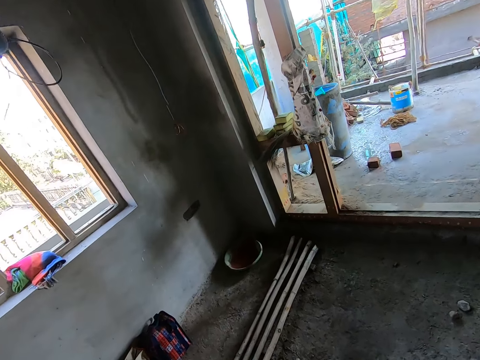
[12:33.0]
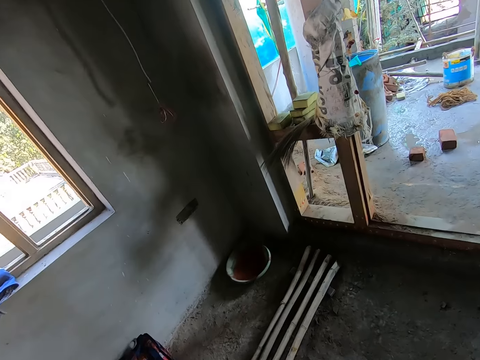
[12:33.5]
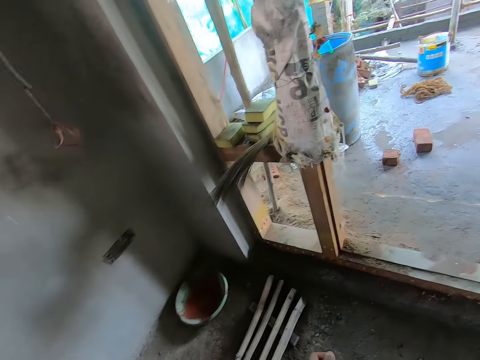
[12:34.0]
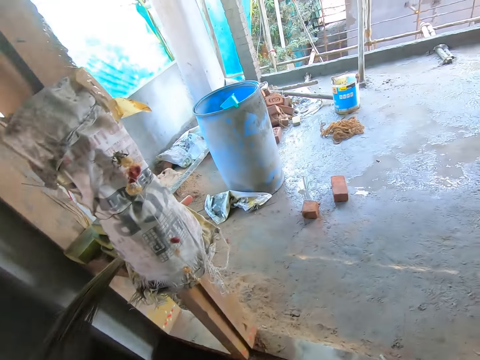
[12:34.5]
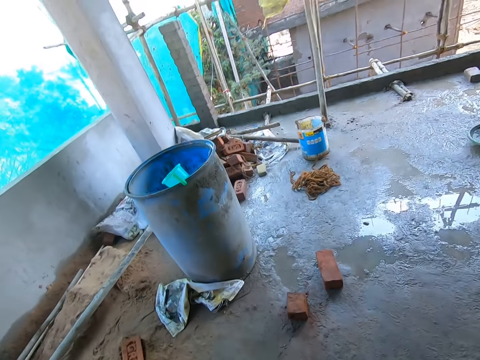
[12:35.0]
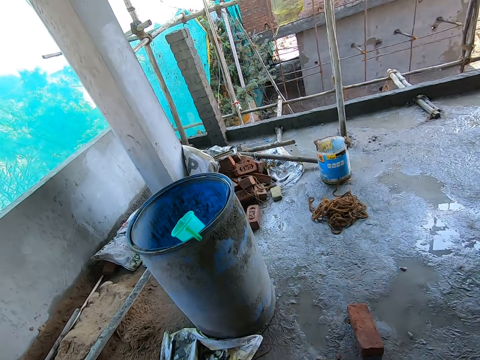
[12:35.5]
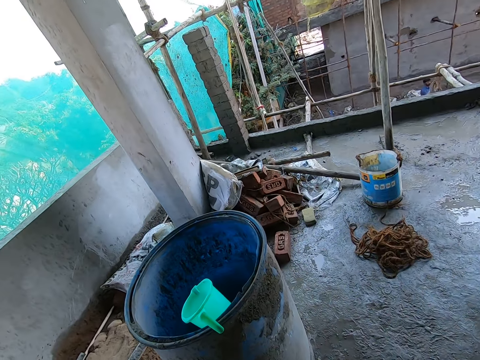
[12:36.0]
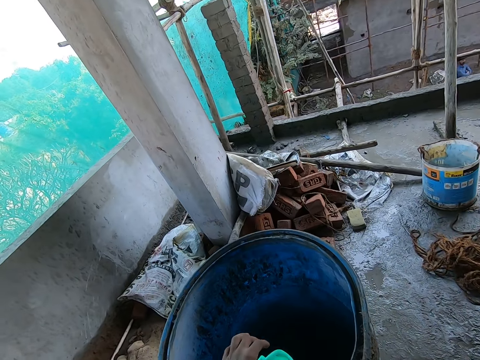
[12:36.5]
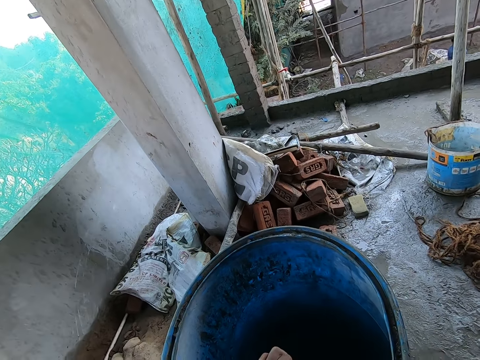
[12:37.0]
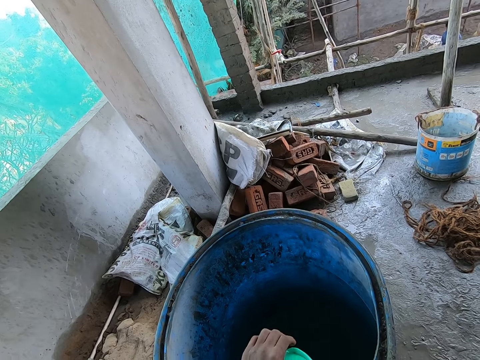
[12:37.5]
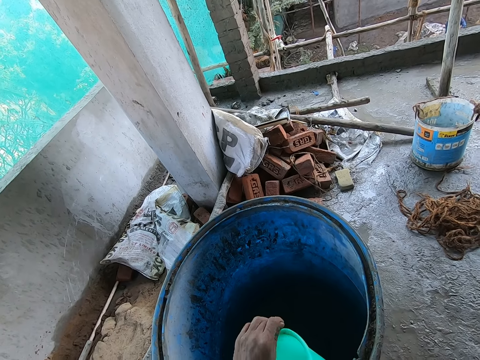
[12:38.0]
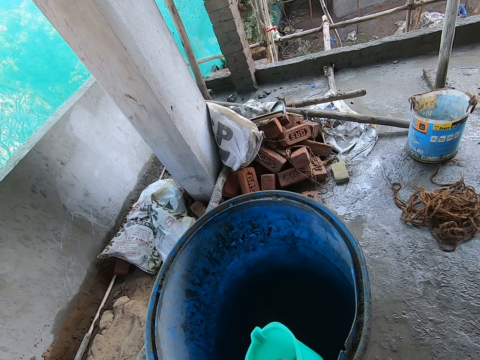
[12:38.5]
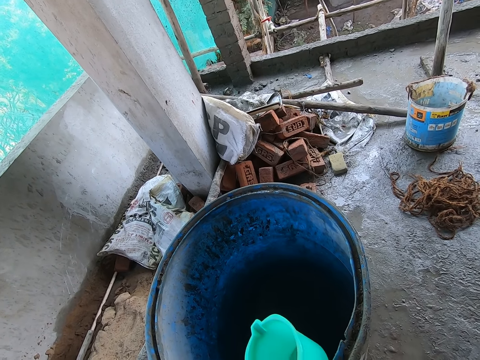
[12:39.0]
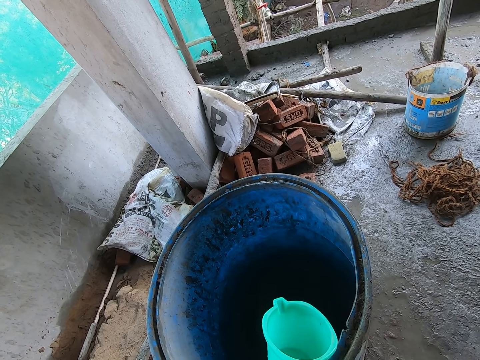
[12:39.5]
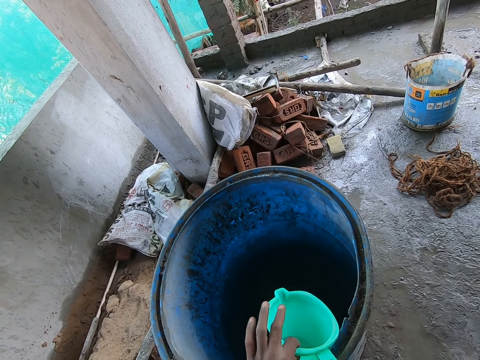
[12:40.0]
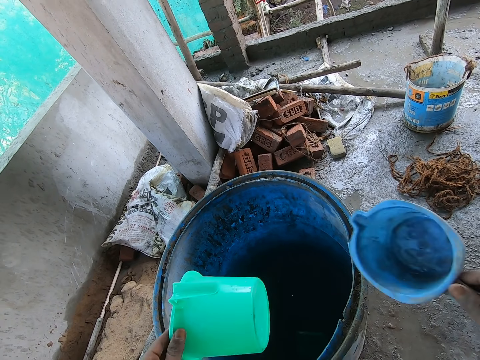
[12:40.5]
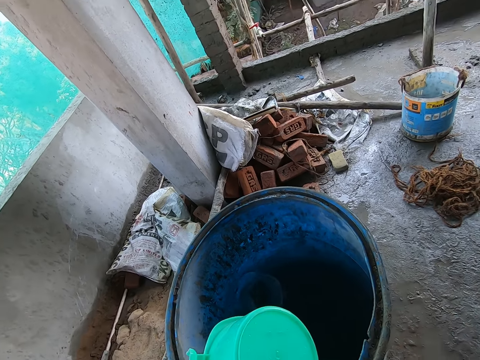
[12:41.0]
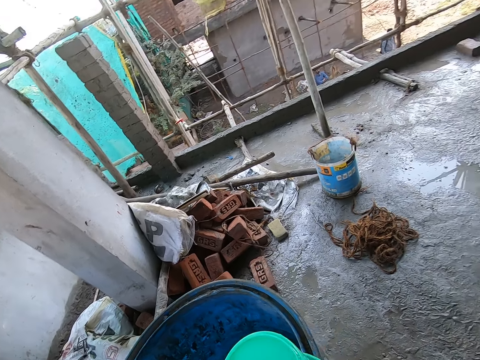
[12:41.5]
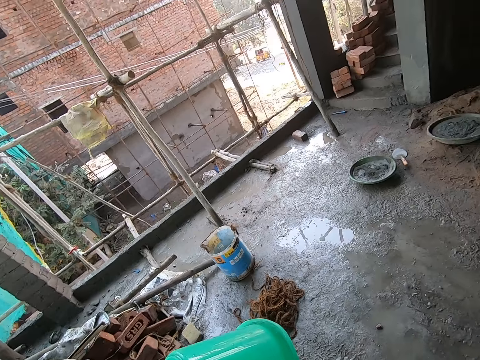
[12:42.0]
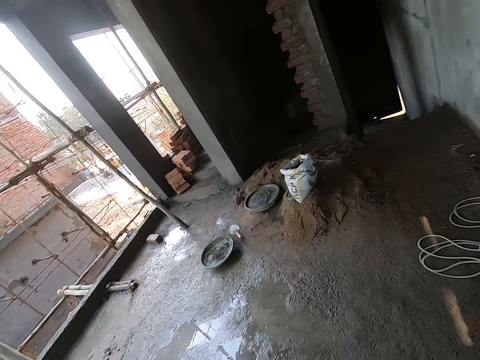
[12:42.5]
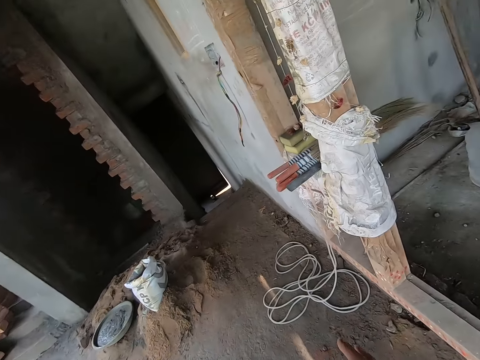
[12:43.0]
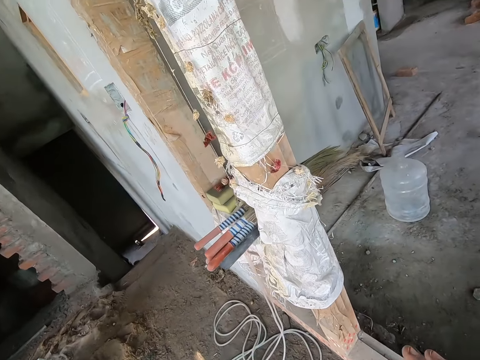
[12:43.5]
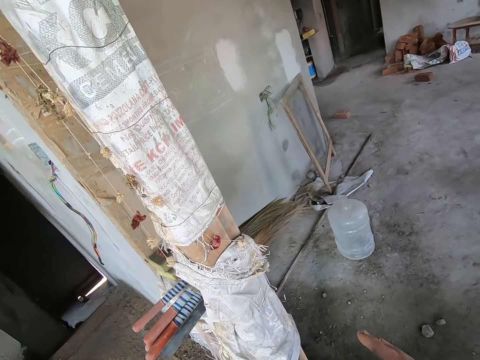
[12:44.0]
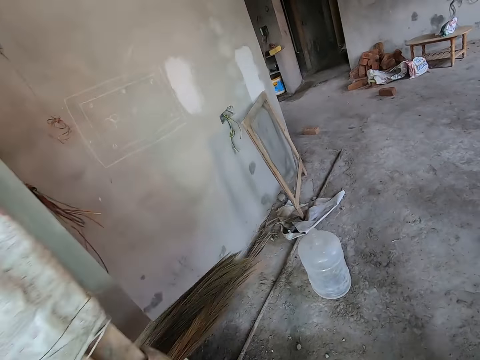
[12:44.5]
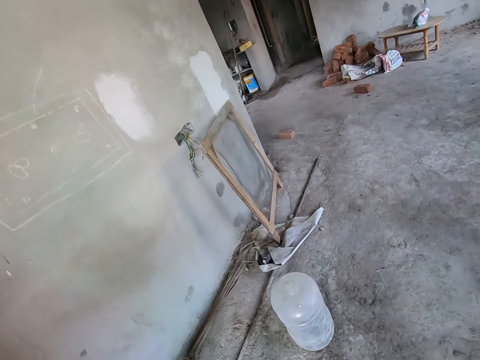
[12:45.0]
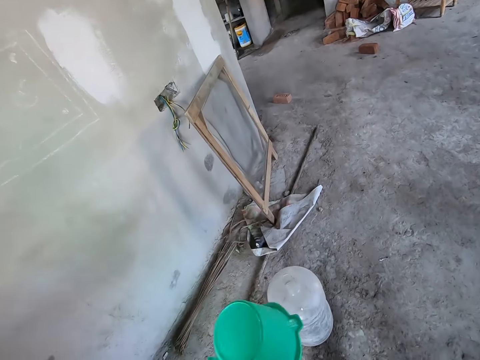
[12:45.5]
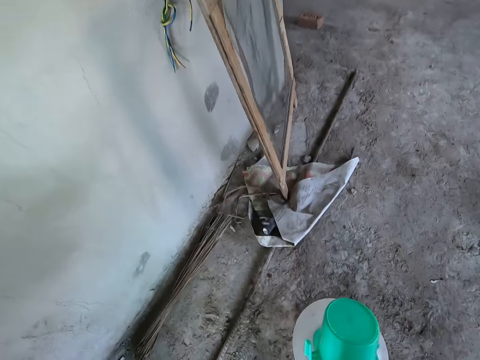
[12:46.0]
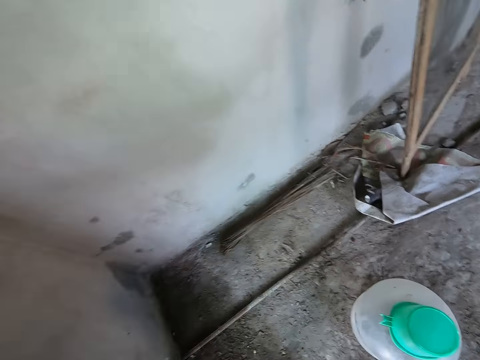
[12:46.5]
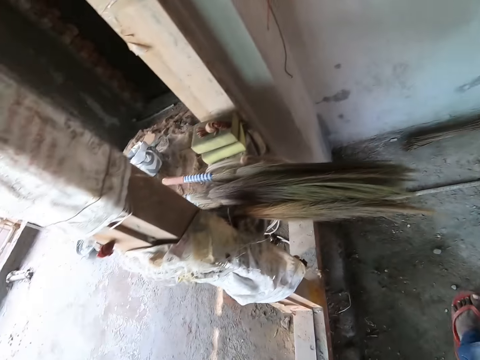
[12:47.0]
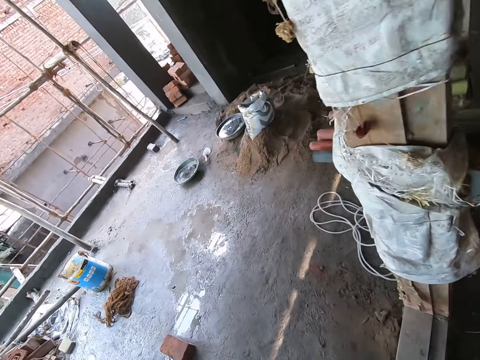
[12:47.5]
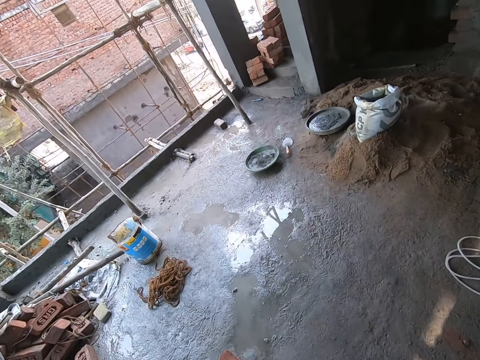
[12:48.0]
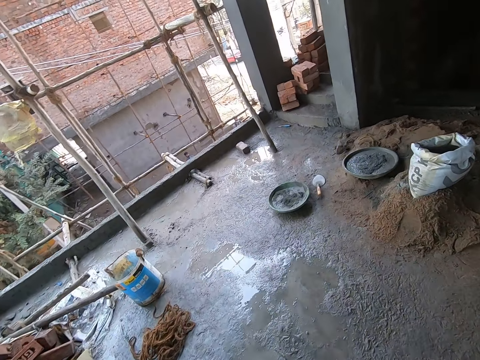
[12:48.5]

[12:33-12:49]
The camera wearer picks up a cup from a water drum with his left hand. He throws the cup into the water drum with his right hand. He walks in the building. He drops the cup on a water dispenser on the floor with his left hand.

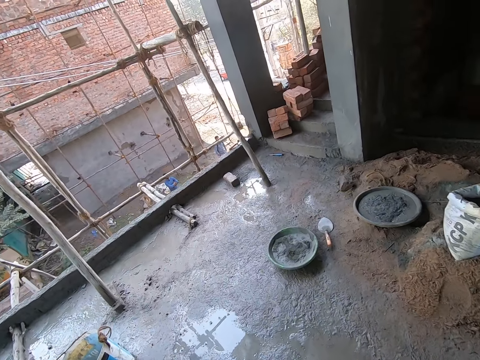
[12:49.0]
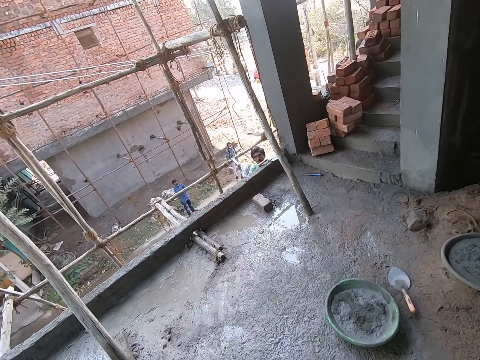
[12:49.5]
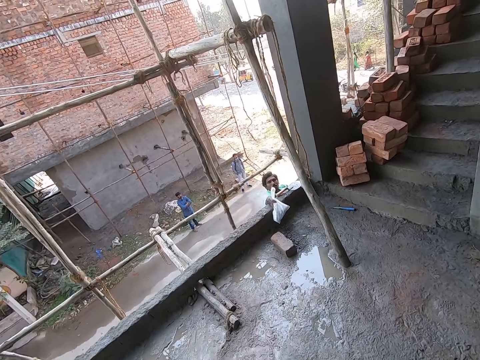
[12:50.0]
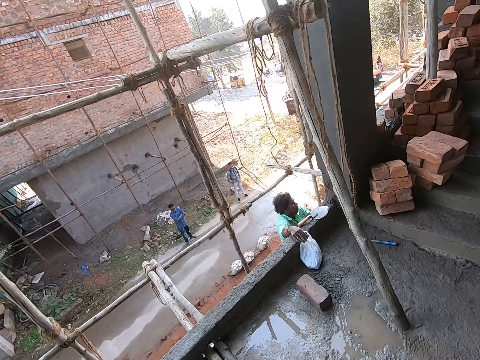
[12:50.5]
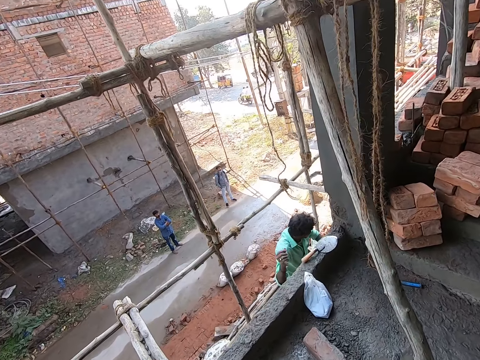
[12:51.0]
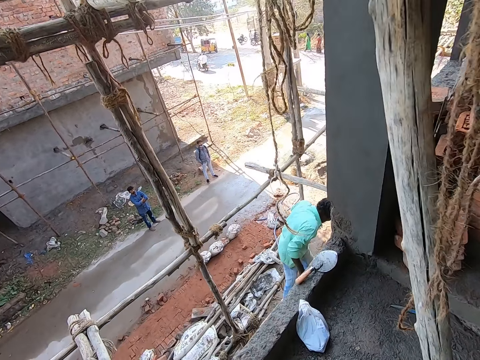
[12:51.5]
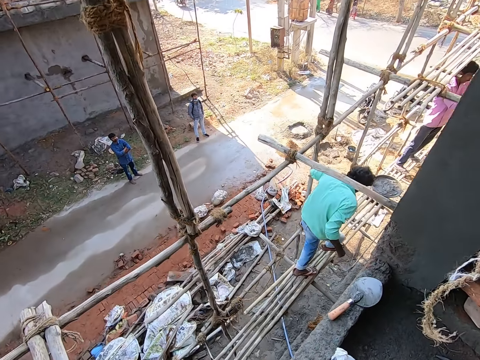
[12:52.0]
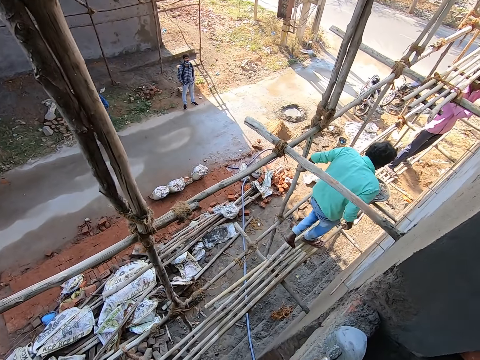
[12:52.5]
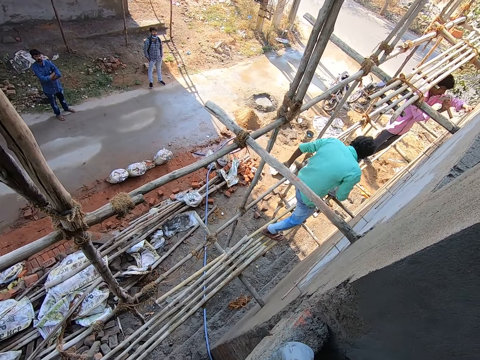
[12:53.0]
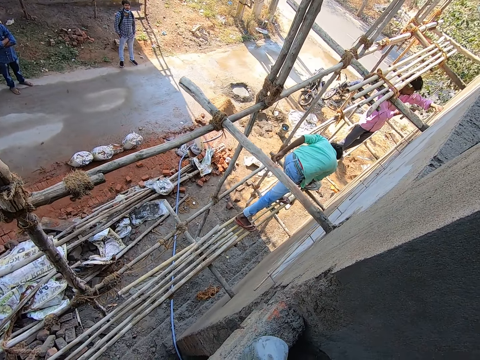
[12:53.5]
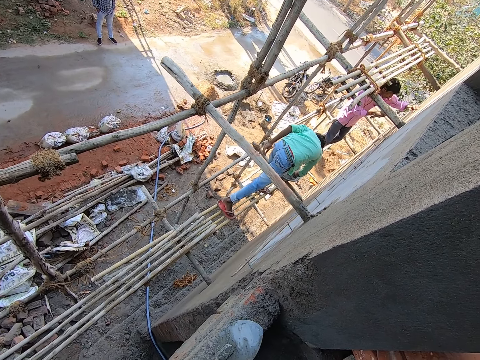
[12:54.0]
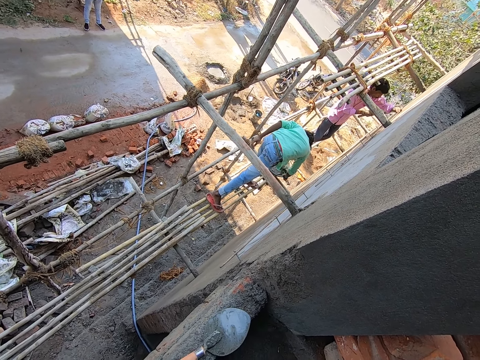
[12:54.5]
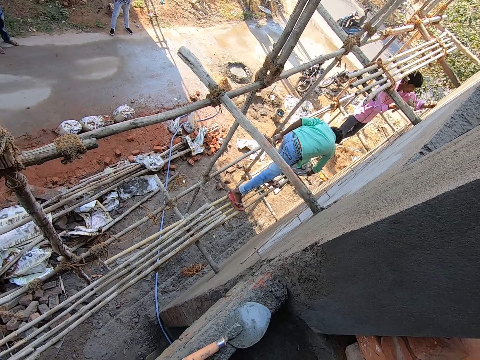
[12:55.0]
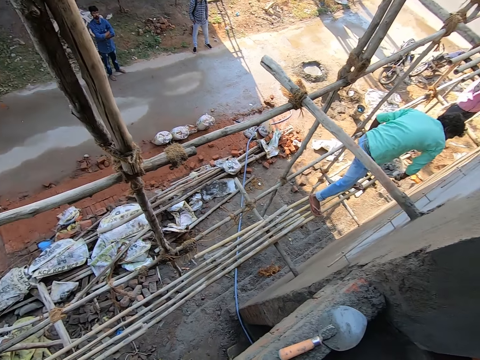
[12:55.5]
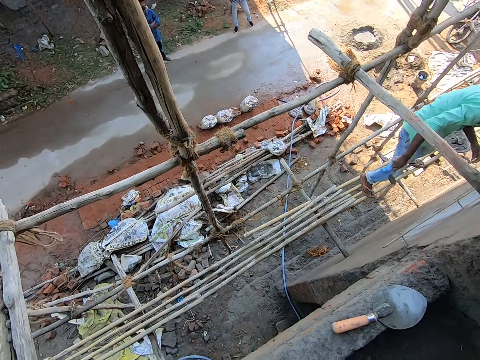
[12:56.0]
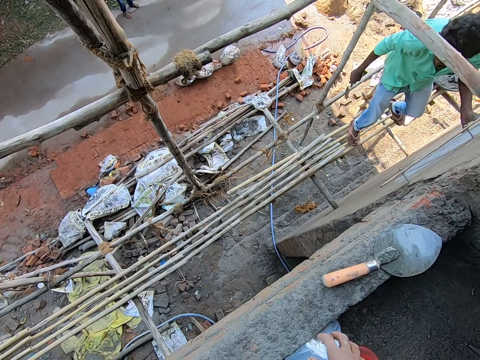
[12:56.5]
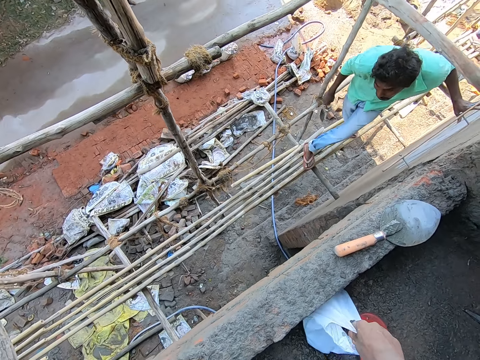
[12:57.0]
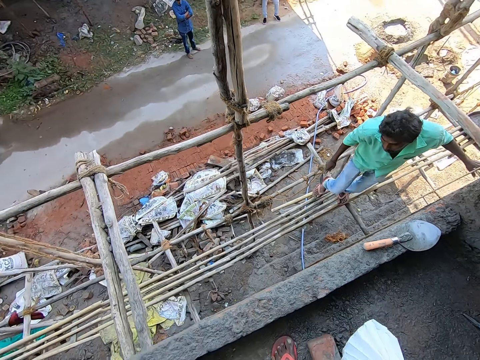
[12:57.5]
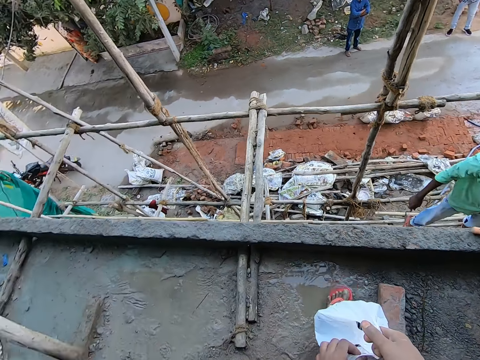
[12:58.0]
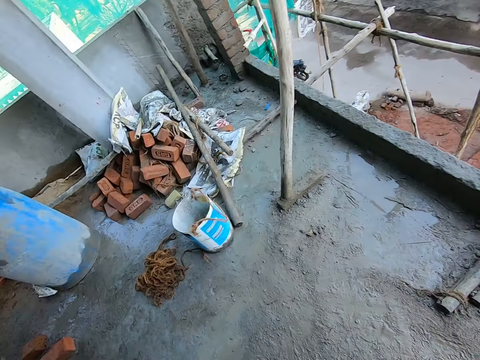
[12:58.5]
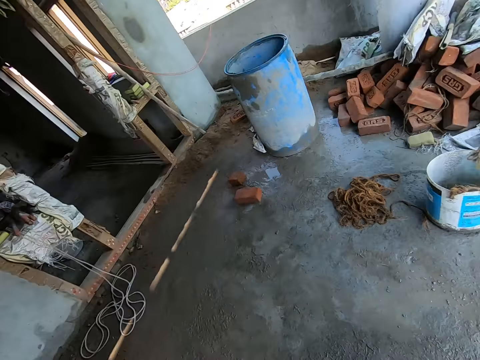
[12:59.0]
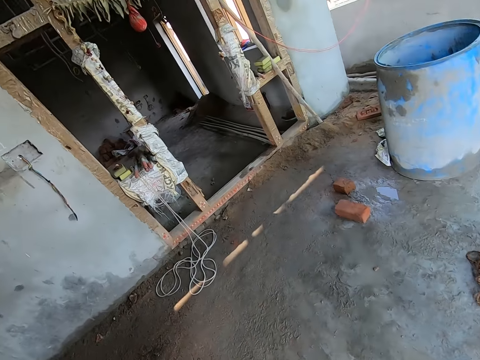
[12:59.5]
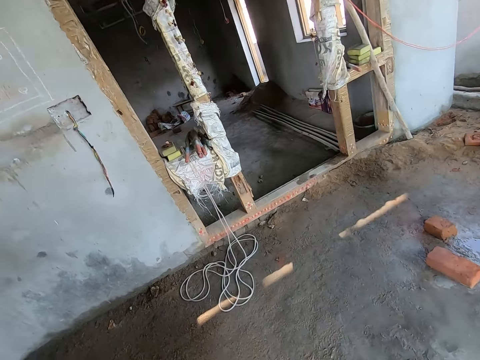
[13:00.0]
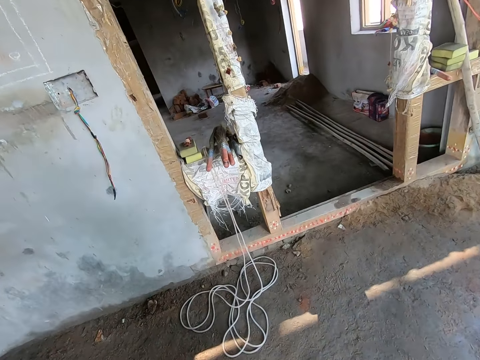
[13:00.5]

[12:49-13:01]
A man drops the nylon on the floor with his right hand. The camera wearer interacts with the man. The man removes a trowel in a mortar paste with his right hand. The camera wearer interacts with the man. He picks up the nylon on the floor with his right hand.
